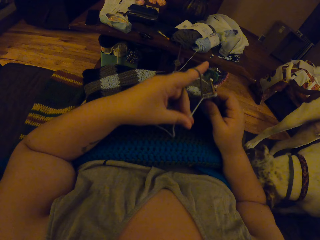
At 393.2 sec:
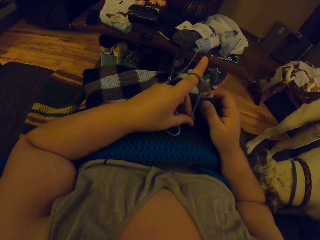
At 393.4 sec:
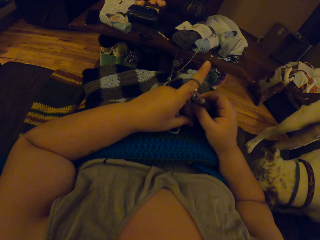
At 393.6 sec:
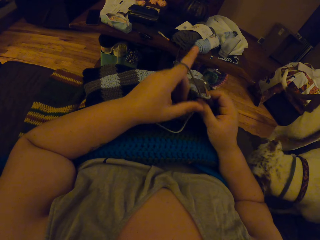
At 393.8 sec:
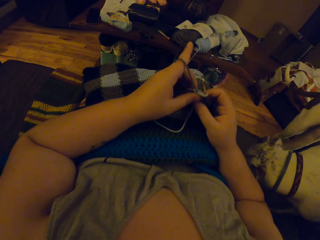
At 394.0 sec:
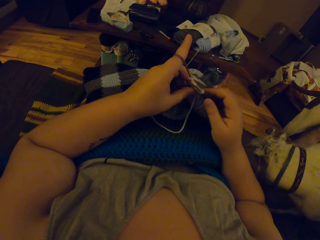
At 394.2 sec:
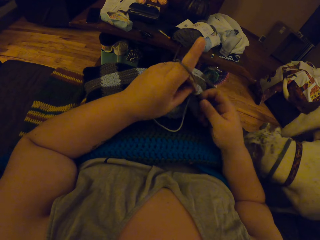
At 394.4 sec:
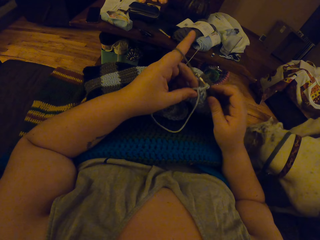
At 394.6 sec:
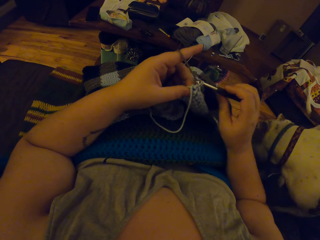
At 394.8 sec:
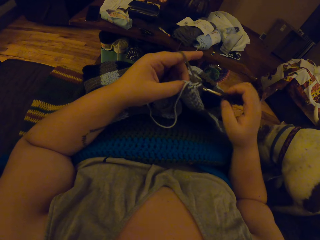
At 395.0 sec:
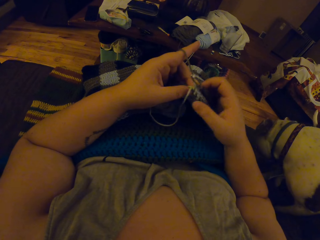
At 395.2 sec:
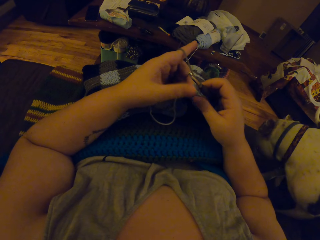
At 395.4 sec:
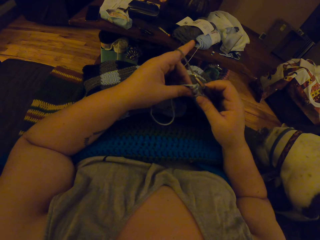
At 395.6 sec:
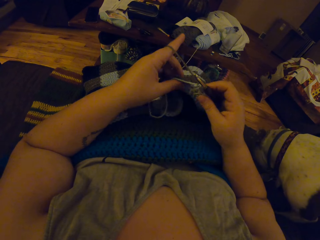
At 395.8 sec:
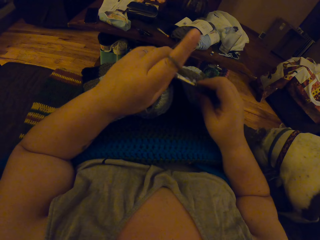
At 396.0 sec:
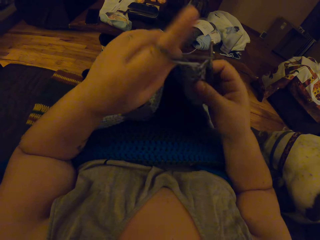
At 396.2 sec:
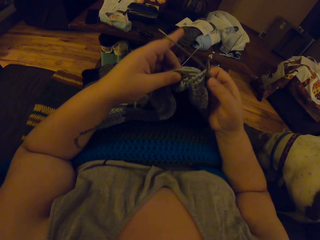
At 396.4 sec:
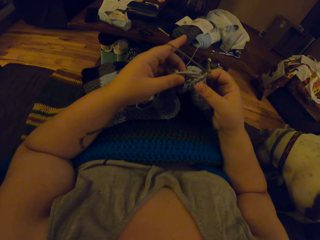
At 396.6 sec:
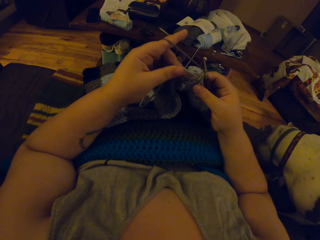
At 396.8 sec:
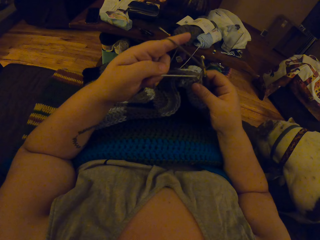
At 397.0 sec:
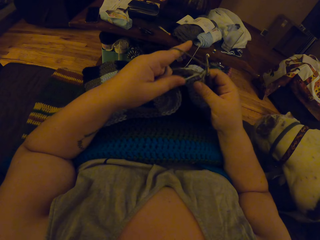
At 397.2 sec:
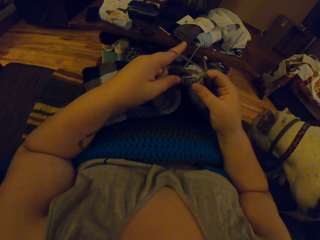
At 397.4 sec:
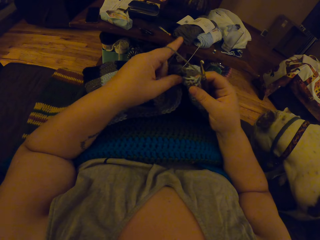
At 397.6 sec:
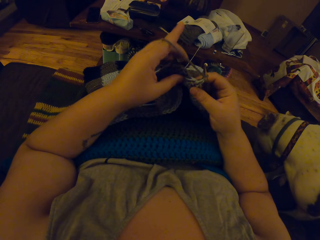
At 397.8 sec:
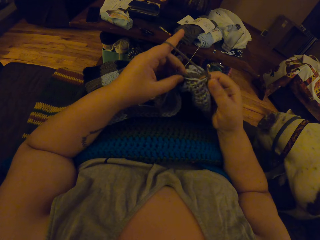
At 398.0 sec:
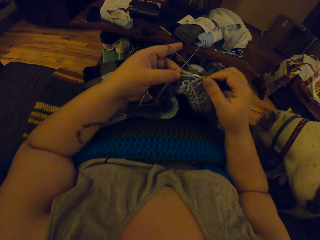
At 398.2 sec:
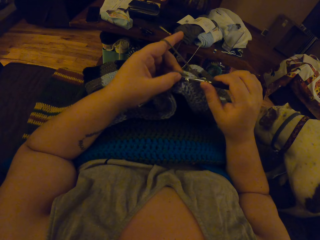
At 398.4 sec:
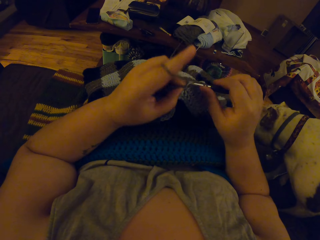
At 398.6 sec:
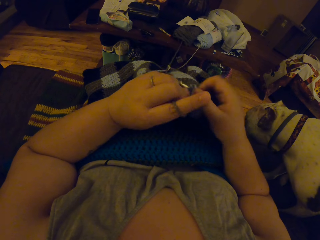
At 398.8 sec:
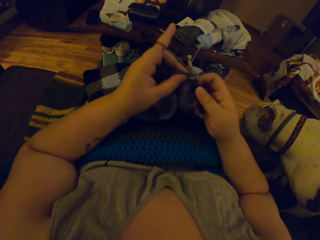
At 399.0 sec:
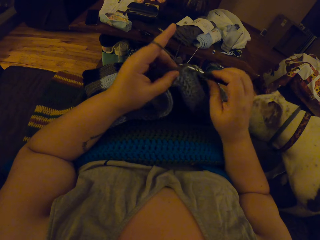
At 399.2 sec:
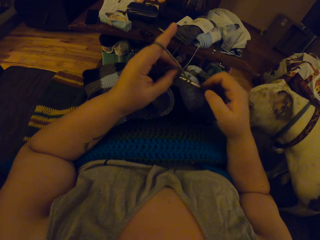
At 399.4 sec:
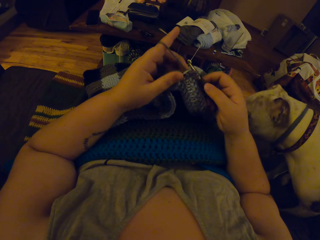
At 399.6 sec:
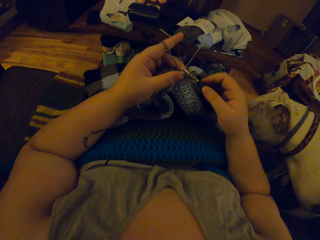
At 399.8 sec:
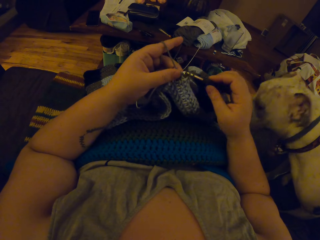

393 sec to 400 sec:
The camera wearer rolls the yarn on her left index finger. She continues to crochet.

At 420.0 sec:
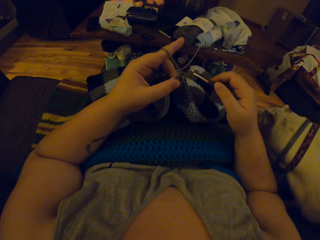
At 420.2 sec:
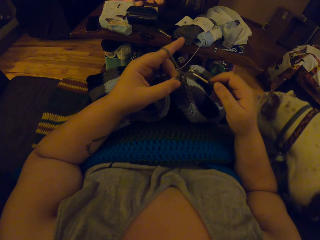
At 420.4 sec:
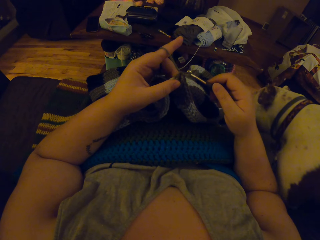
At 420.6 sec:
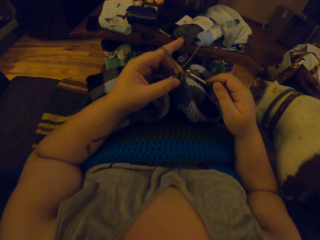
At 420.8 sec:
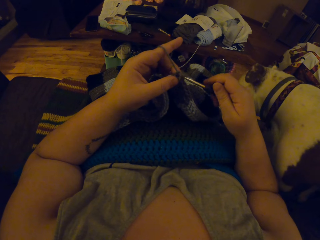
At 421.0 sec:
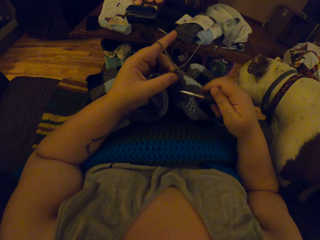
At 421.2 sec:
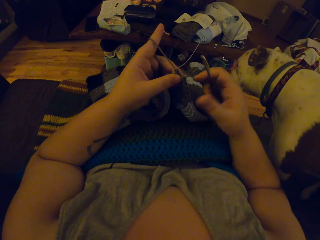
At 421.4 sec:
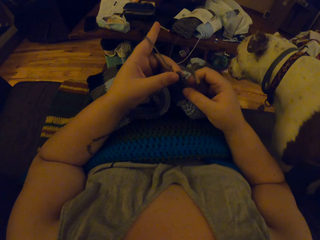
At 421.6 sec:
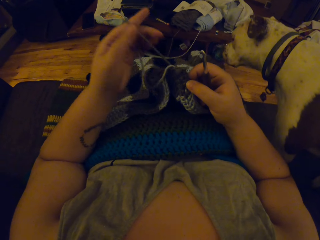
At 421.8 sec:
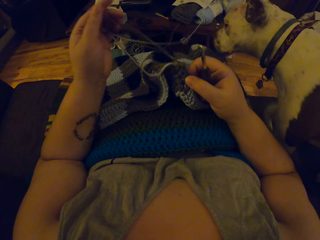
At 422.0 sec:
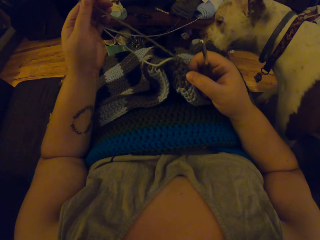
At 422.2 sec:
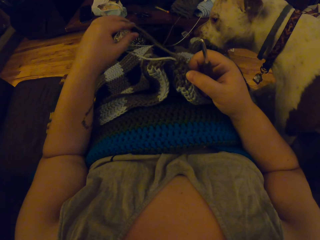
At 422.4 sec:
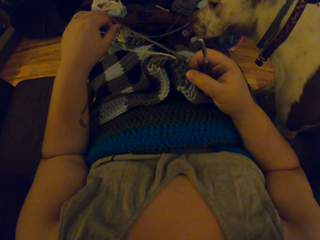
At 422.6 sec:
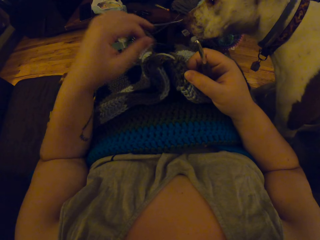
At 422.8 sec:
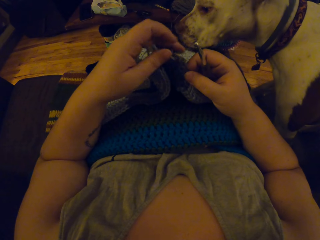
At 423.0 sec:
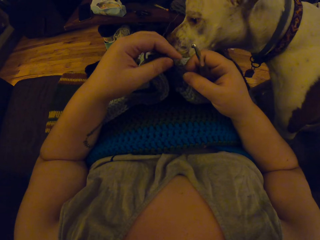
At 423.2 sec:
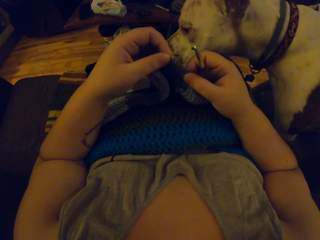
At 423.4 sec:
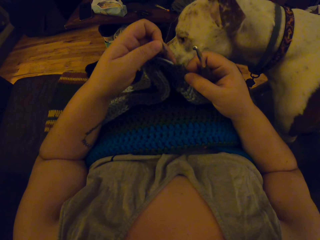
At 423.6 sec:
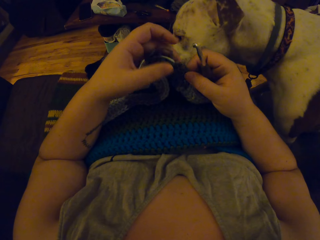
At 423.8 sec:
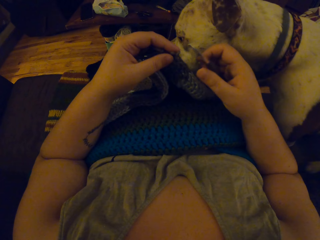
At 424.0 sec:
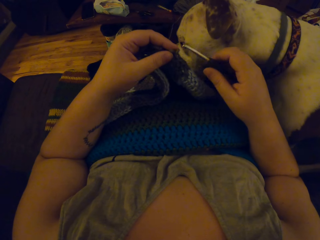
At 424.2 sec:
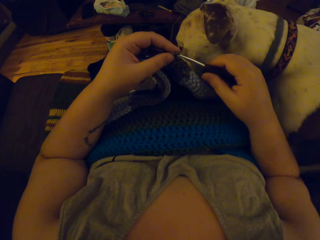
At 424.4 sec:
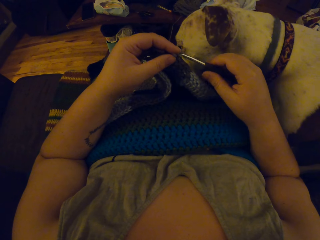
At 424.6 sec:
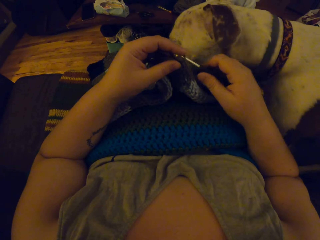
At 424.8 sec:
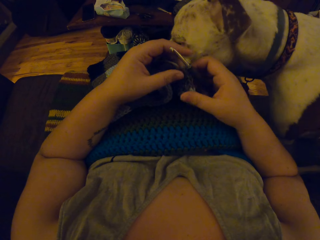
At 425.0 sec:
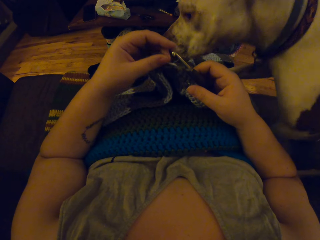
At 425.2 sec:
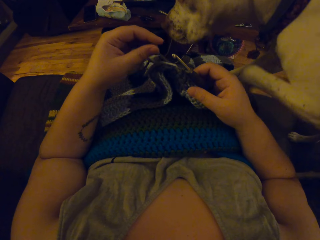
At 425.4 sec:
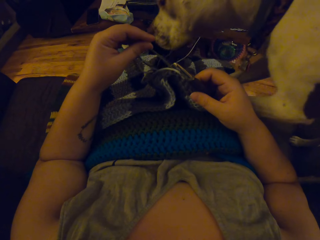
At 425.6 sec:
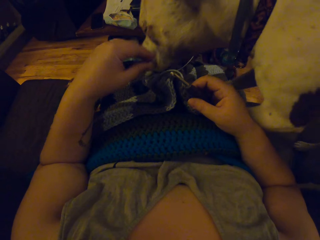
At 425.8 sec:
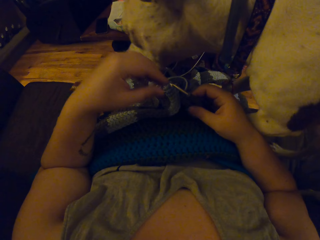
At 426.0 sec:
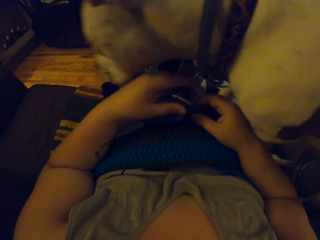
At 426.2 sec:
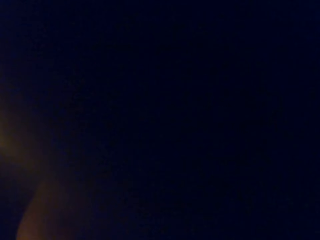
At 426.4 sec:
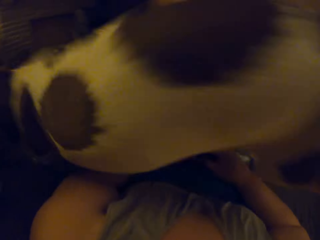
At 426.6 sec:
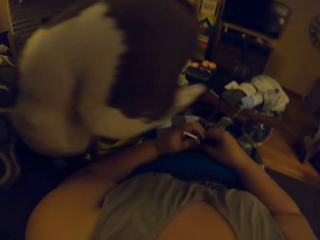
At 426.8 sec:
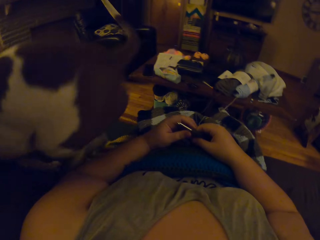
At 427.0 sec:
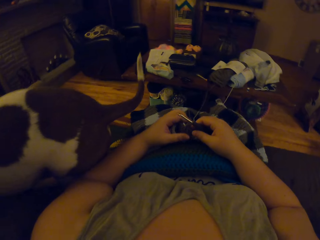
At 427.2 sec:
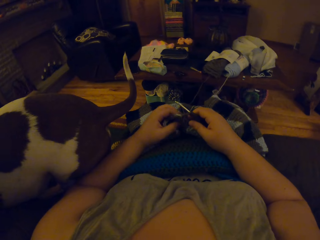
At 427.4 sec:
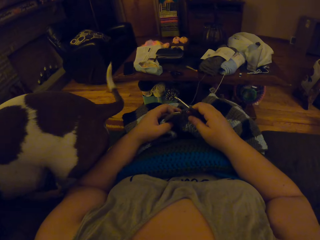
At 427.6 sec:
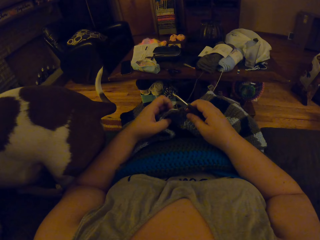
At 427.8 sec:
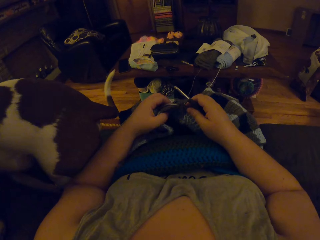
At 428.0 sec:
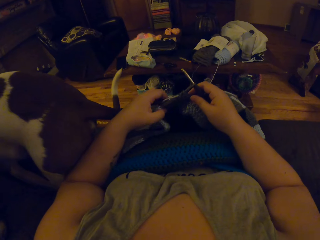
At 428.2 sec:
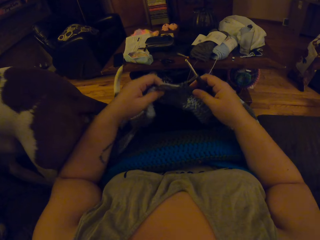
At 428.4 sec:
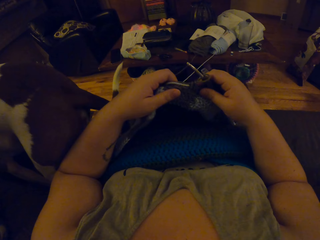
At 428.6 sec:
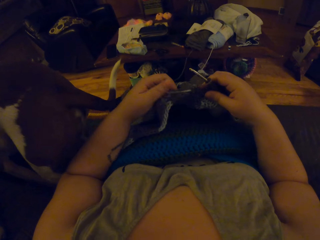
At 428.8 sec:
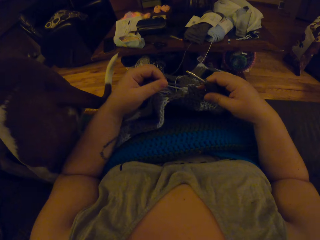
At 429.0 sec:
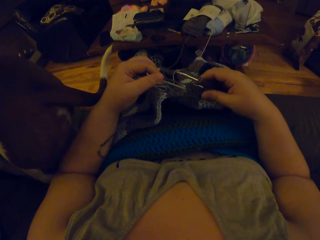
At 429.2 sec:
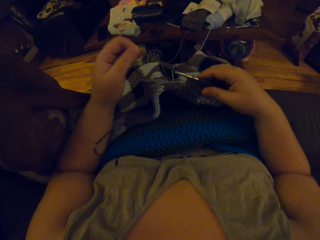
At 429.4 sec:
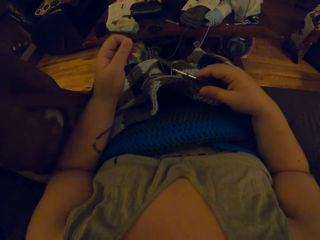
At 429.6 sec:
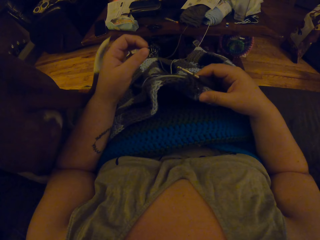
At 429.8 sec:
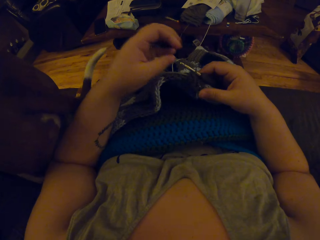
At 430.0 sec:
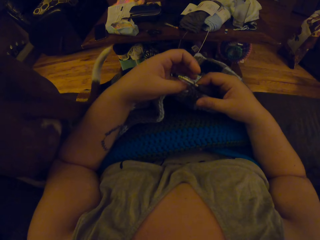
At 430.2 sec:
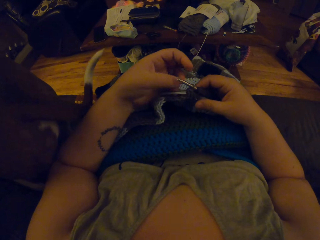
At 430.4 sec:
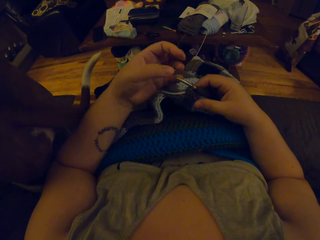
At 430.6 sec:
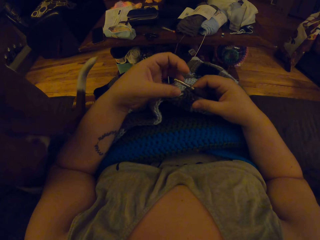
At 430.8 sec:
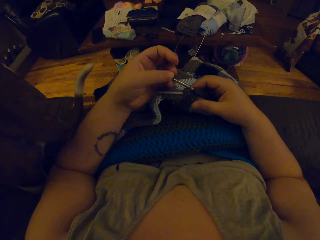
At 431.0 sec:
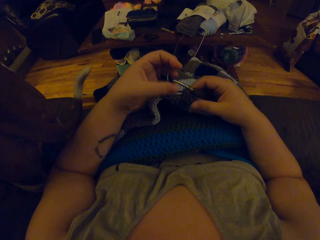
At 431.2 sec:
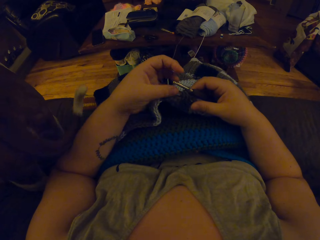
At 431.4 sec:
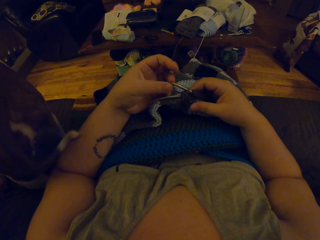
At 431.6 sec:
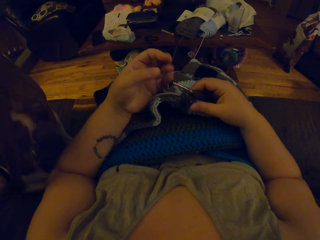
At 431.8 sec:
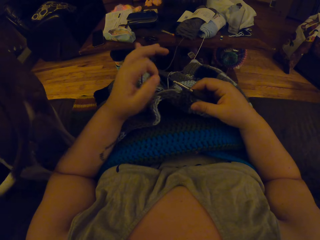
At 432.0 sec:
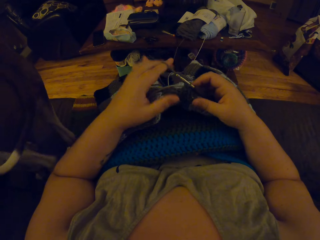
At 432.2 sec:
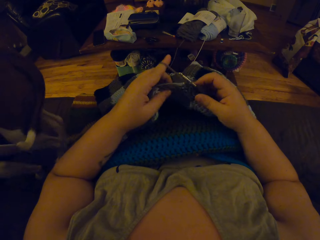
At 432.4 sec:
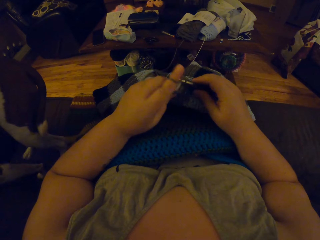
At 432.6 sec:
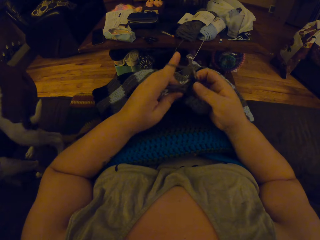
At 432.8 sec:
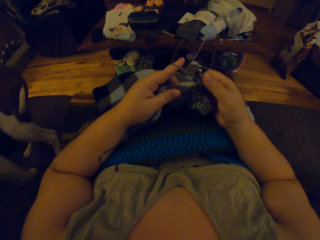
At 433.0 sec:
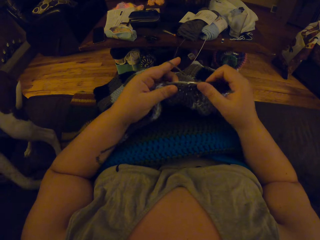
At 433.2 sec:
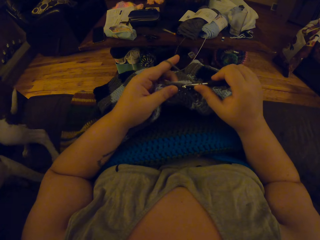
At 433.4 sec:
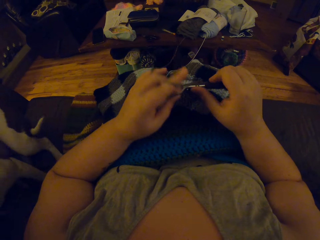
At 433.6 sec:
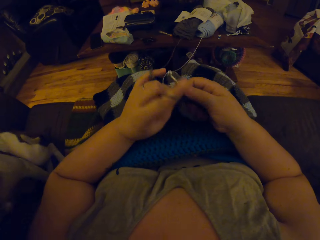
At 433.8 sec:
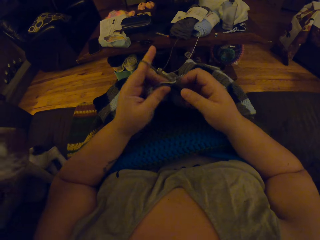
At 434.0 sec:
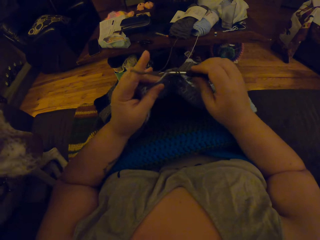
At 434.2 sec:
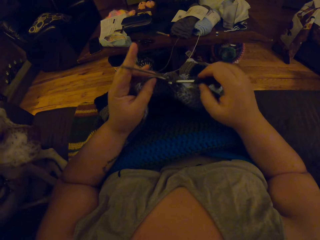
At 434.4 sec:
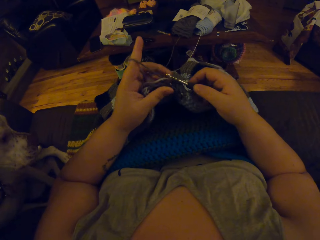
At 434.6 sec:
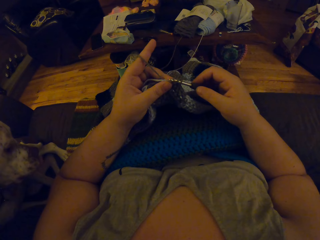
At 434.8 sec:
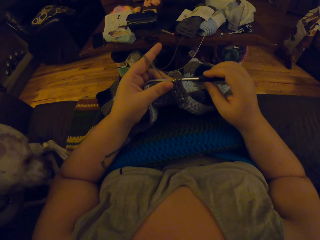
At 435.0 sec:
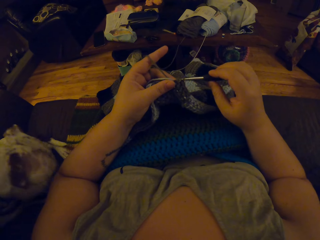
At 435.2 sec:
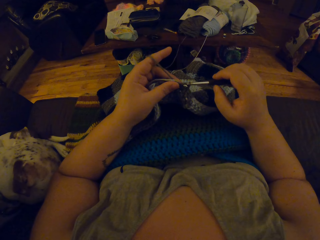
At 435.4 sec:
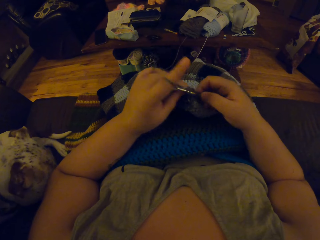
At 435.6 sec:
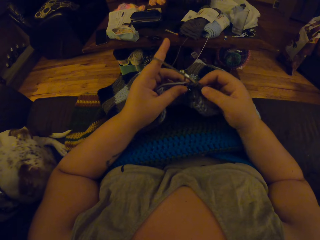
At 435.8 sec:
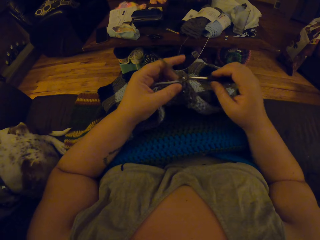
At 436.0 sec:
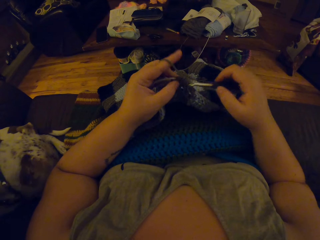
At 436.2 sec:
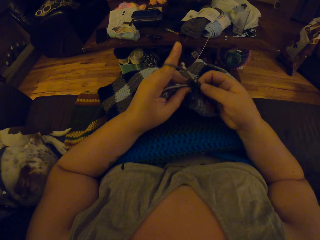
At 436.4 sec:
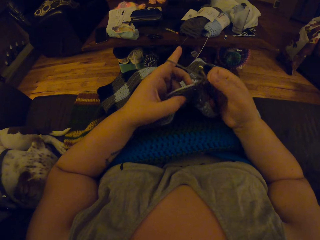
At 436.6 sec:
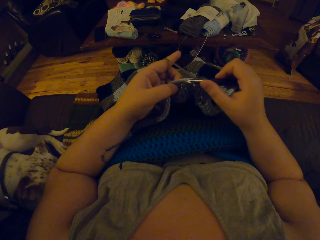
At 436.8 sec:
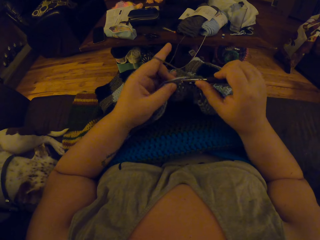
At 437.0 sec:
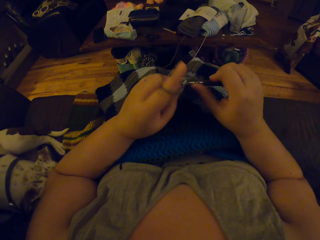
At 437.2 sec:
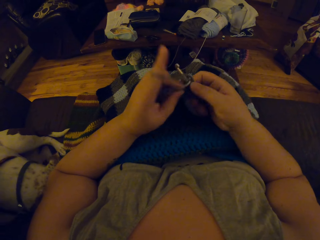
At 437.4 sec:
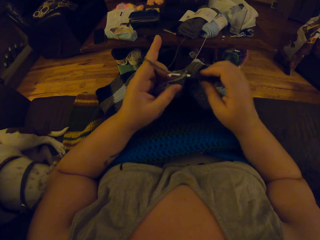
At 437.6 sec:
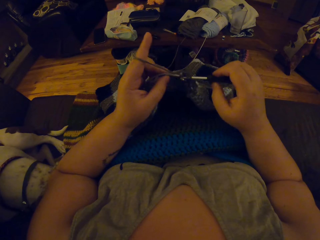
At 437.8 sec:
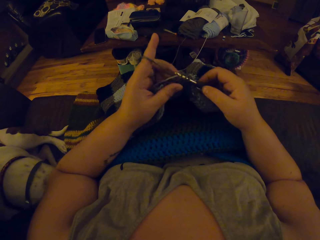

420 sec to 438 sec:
The camera wearer loosens the yarn on the crochet material. She inserts the crochet hook into the yarn. She continues weaving the fabric. She stretches a fabric string. She rolls the yarn on her left index finger. She continues to crochet.
